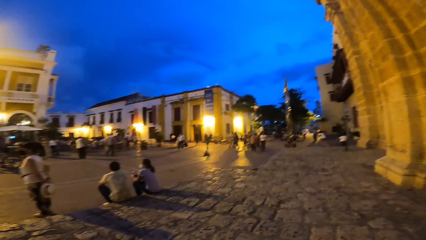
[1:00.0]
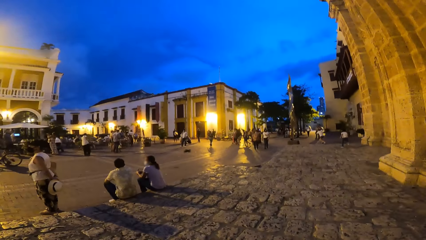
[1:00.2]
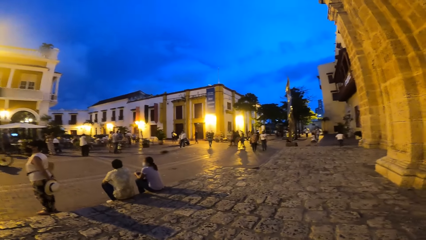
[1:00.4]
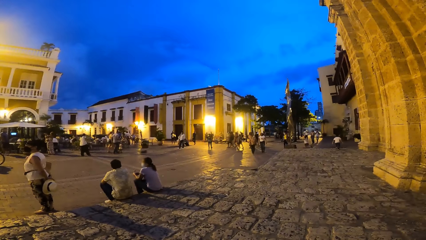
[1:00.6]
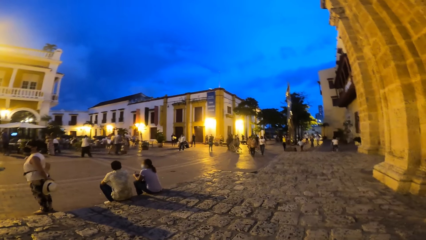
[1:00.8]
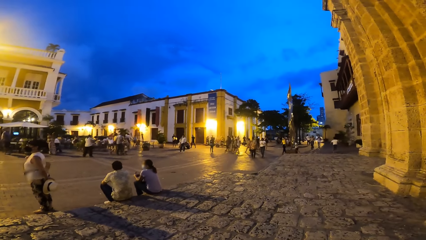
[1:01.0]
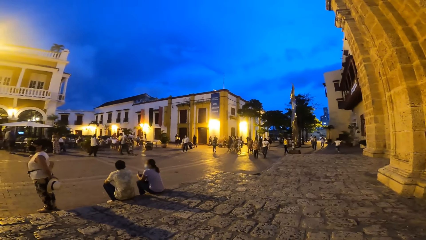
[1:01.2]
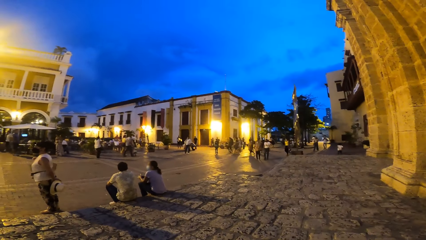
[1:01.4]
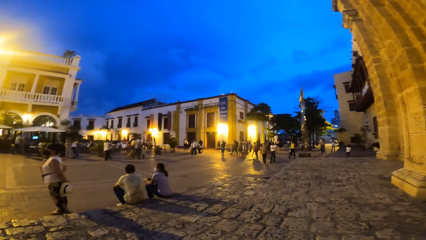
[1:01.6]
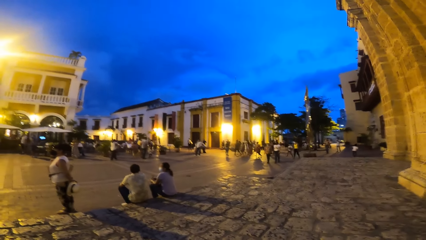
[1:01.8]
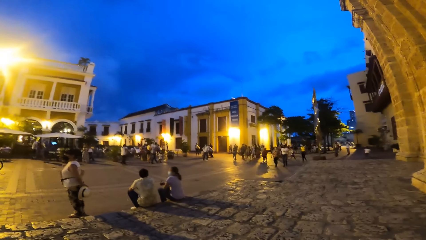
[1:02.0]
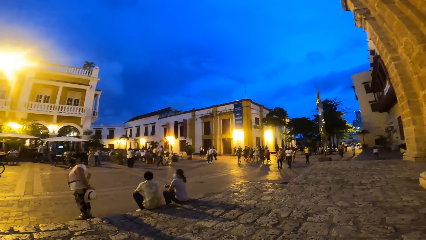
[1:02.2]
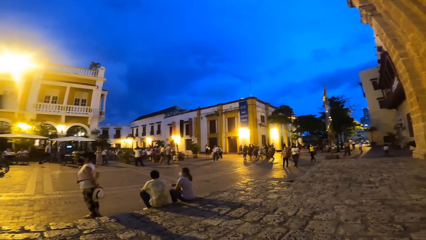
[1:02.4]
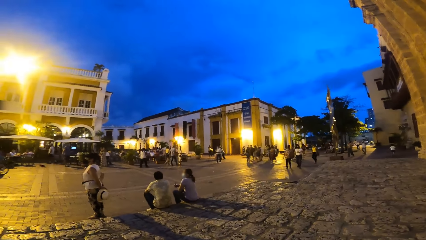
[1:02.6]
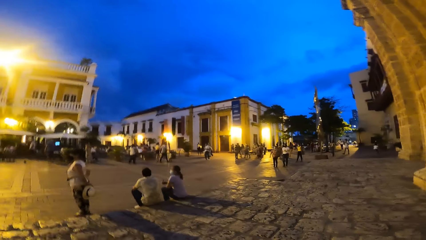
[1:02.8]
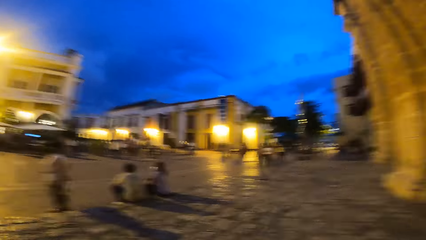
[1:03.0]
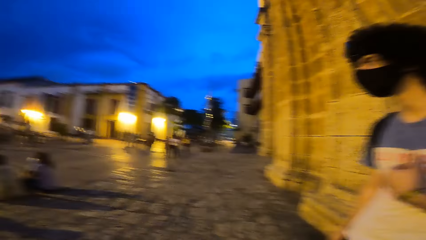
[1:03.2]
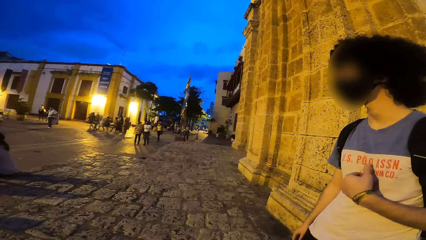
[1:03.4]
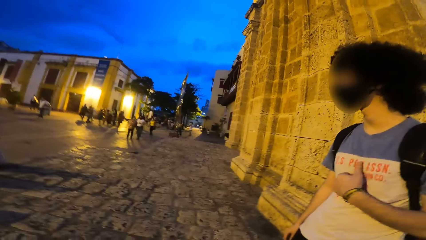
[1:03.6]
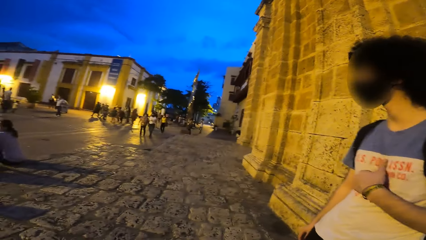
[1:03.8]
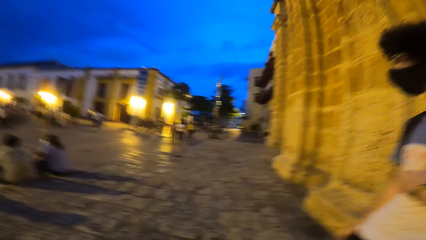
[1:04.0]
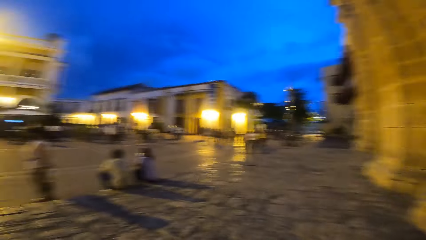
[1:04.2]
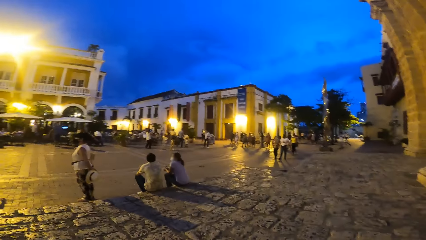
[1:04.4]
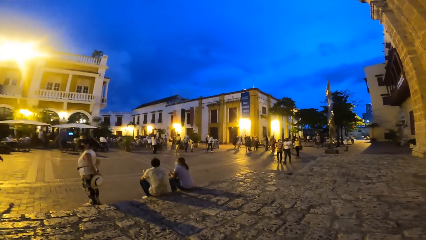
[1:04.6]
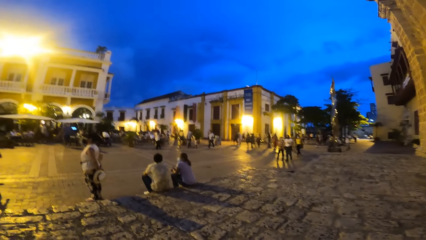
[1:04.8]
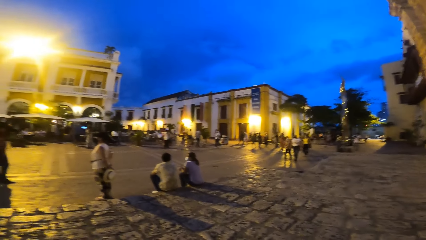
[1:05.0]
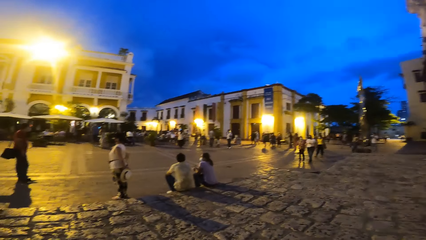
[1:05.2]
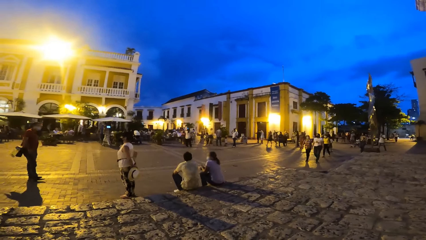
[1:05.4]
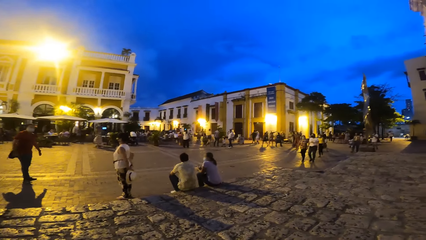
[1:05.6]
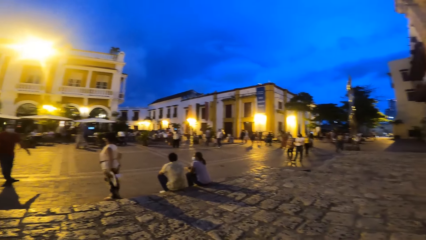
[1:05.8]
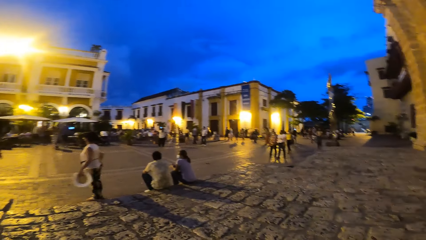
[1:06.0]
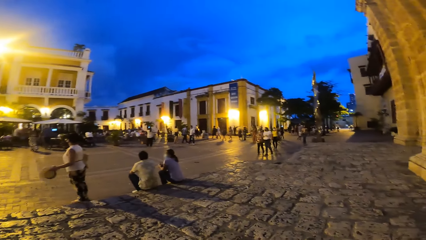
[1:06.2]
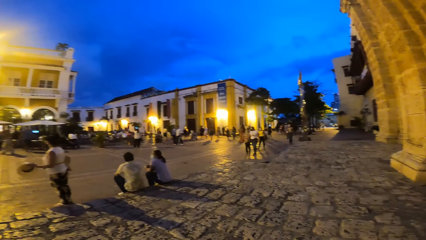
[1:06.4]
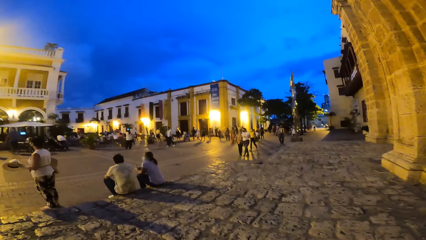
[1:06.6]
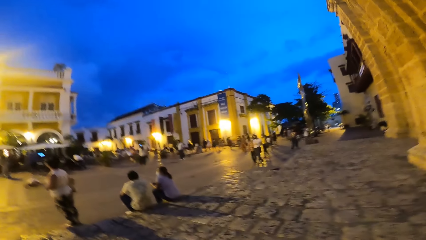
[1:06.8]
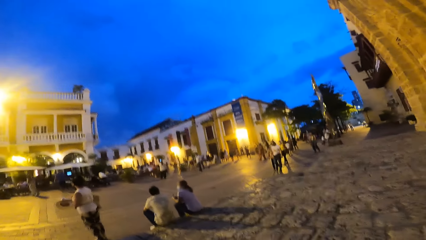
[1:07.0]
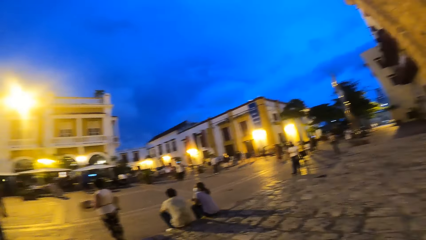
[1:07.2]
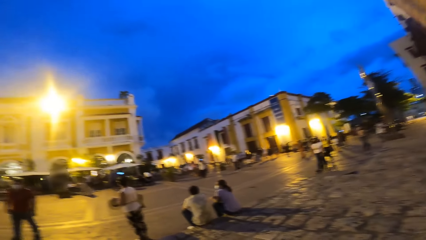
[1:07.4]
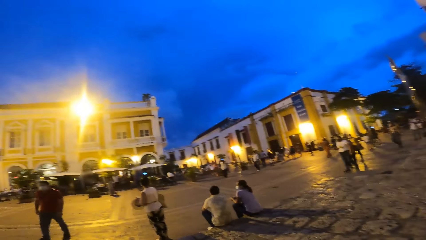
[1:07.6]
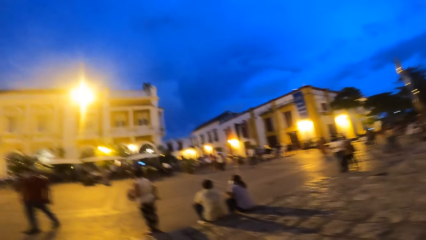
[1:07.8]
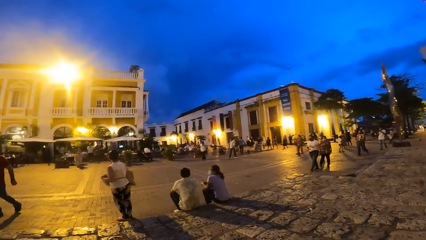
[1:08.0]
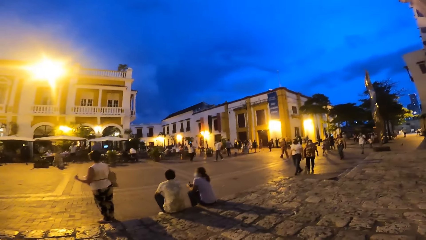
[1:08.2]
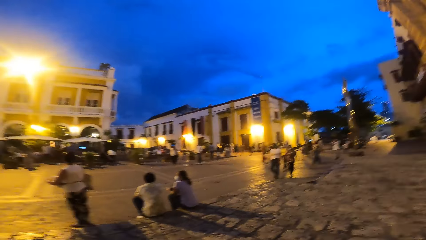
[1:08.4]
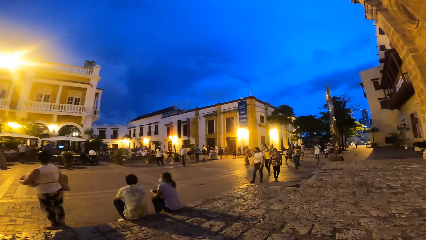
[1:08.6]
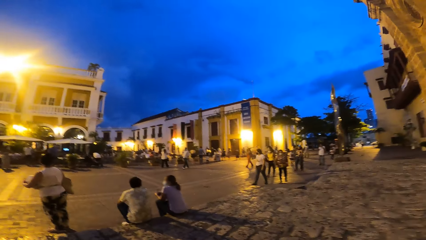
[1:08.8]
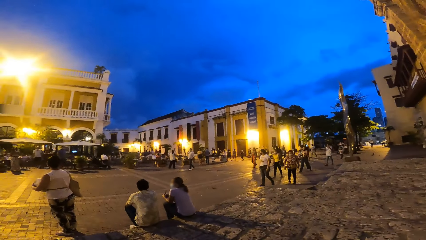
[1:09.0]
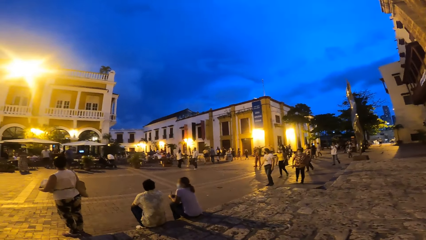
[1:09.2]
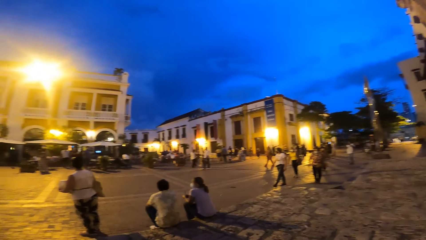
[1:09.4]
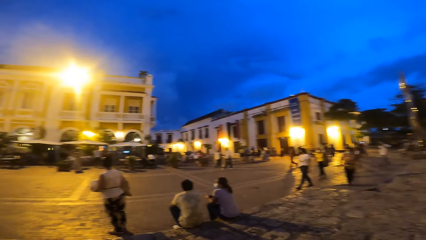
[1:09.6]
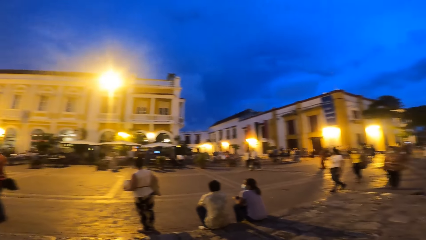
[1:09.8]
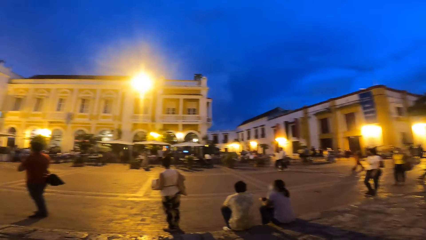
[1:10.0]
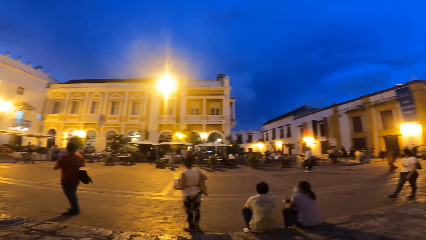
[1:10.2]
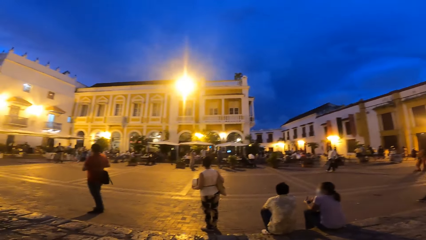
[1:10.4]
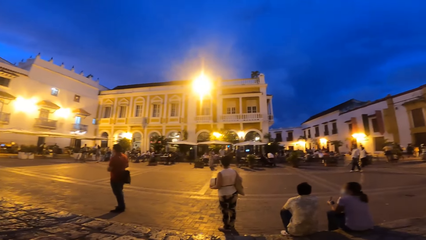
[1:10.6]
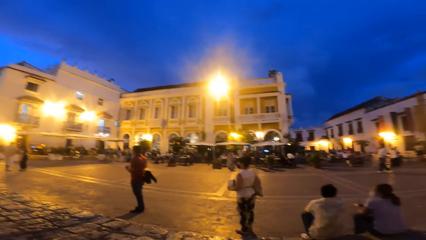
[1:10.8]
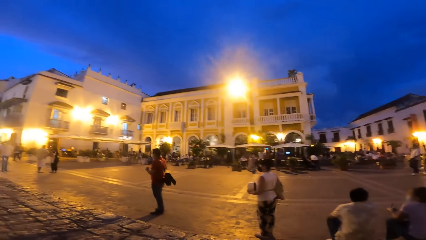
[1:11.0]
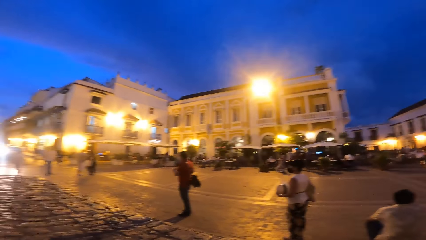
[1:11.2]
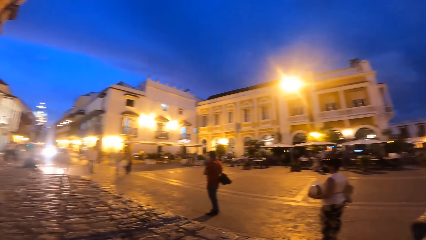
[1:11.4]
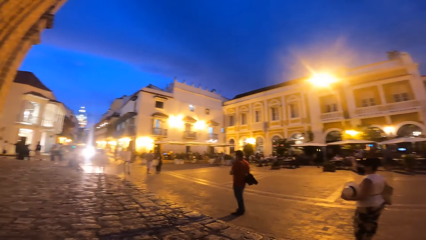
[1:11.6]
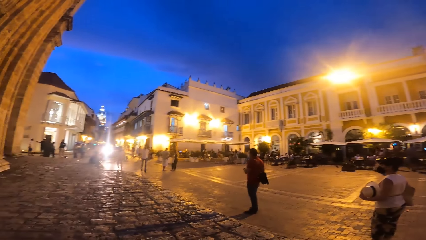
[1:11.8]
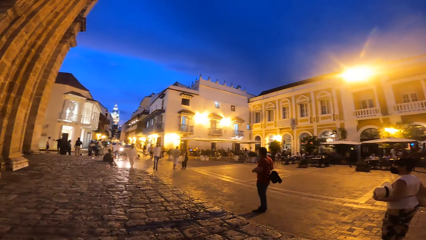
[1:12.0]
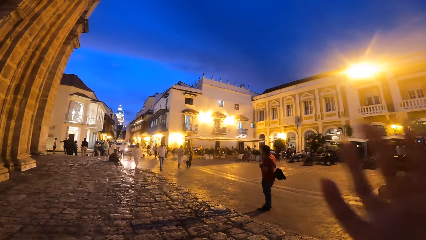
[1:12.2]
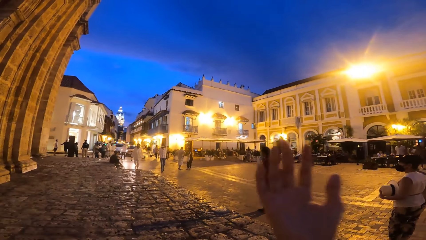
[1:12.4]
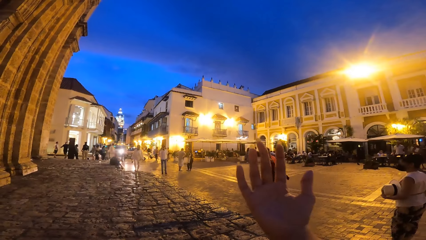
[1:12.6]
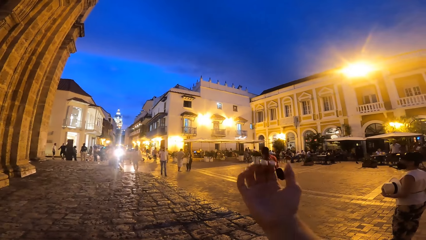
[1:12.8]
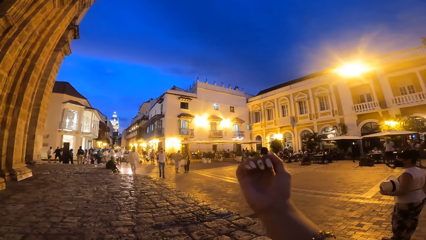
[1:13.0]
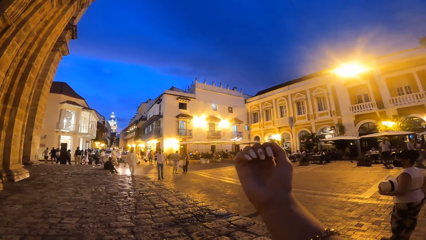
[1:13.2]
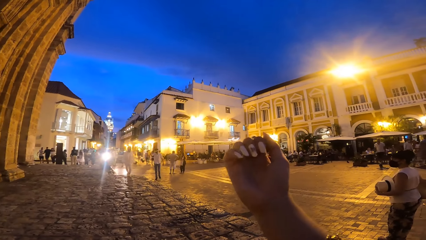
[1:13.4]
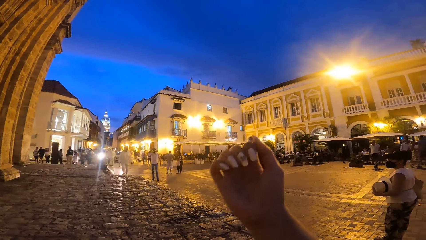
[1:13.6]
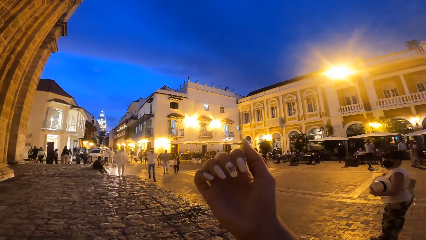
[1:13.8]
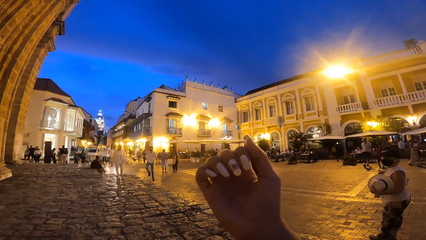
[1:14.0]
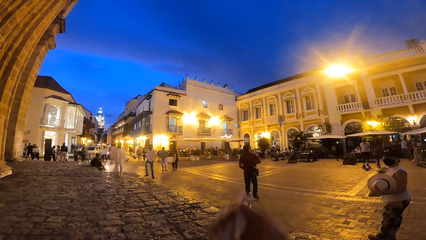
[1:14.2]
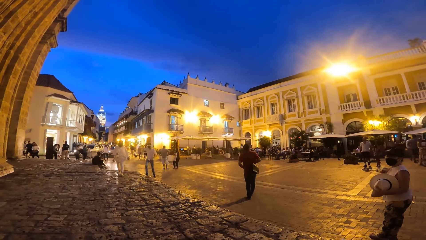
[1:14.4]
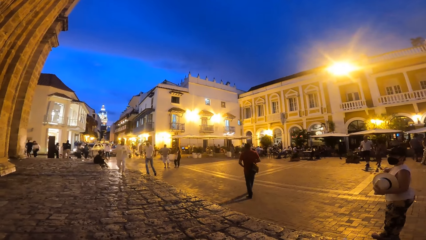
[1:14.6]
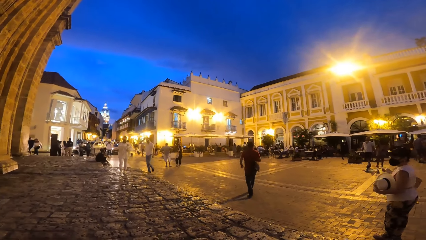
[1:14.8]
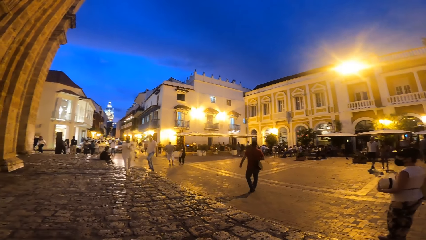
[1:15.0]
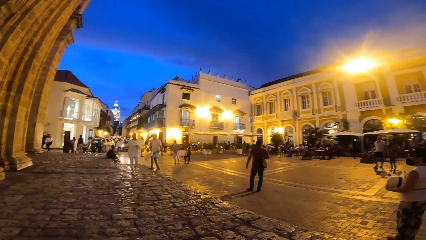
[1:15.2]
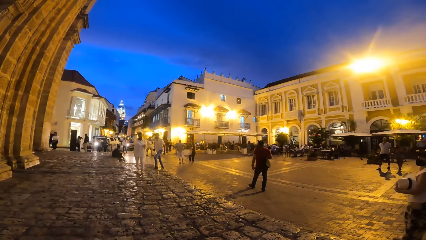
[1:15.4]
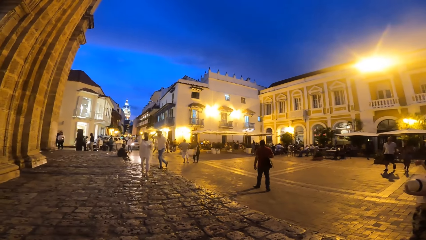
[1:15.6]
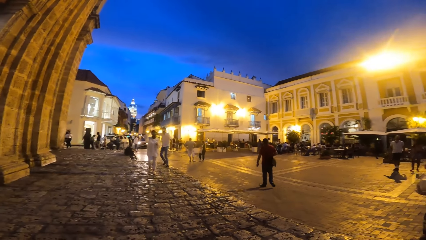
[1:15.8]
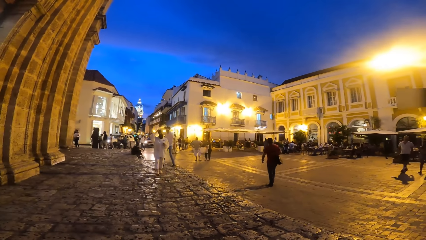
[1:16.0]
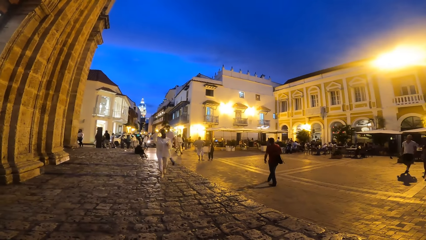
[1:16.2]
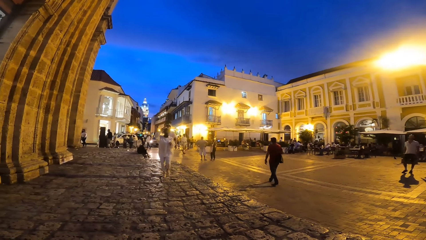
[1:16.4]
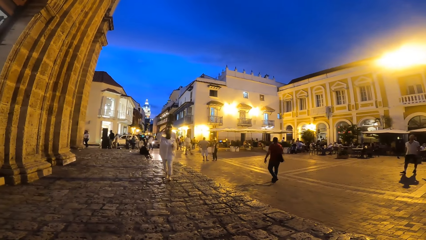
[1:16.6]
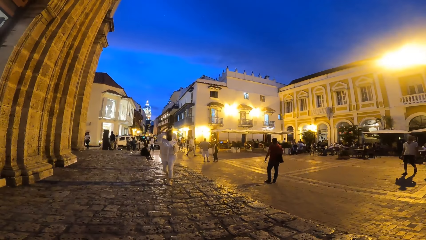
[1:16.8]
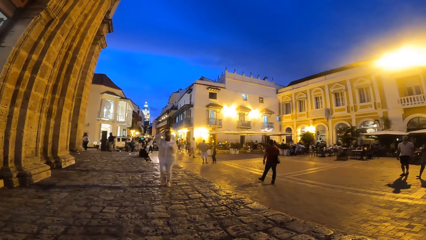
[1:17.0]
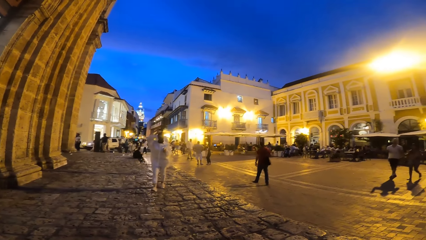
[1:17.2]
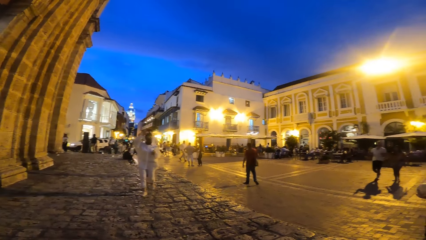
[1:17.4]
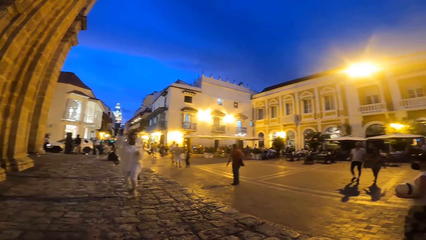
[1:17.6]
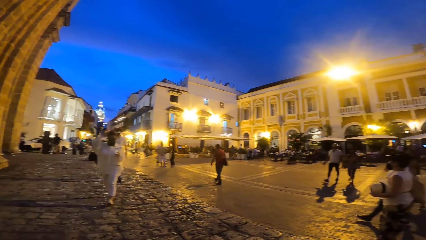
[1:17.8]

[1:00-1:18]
A person touches his clothes. A woman passes the hat in her left hand to her right hand. The woman passes the hat from her right hand to her left hand. The camera wearer inspects her right hand.
